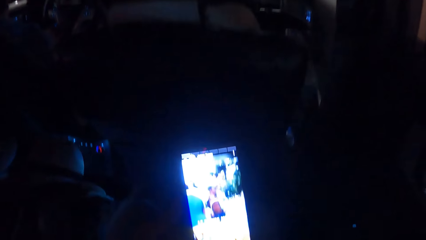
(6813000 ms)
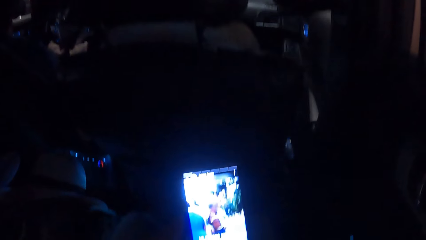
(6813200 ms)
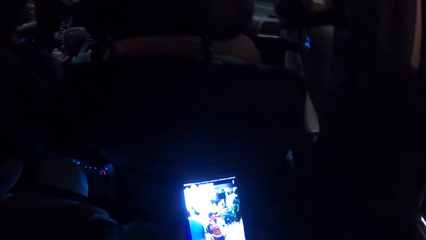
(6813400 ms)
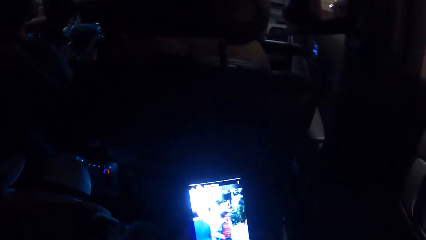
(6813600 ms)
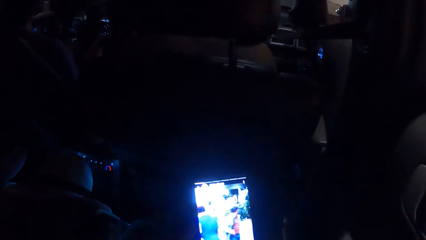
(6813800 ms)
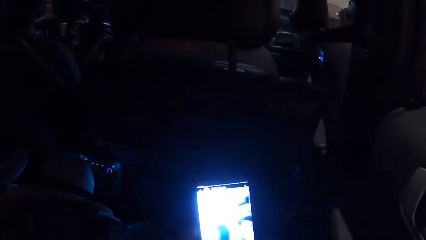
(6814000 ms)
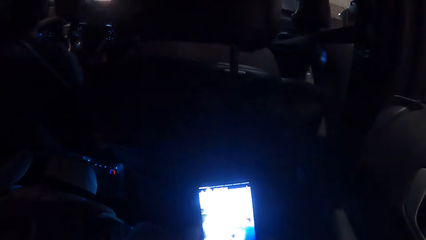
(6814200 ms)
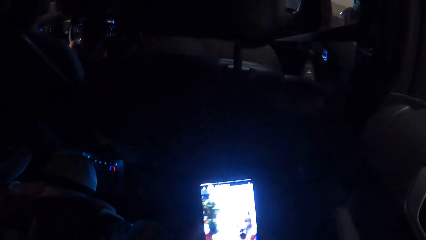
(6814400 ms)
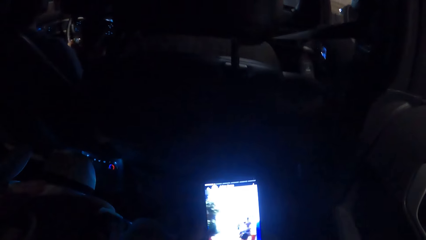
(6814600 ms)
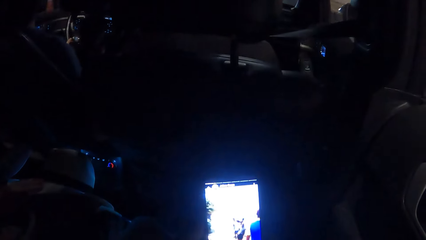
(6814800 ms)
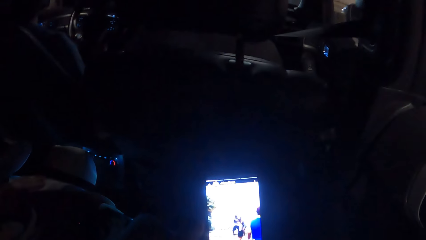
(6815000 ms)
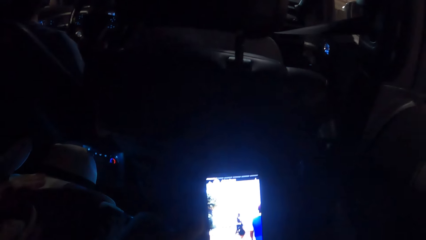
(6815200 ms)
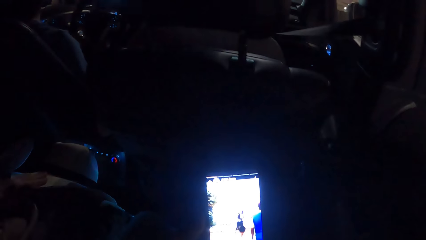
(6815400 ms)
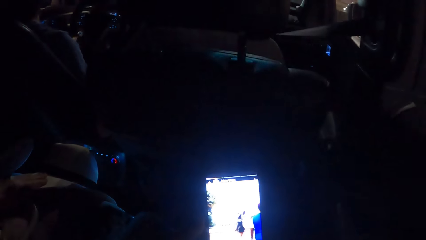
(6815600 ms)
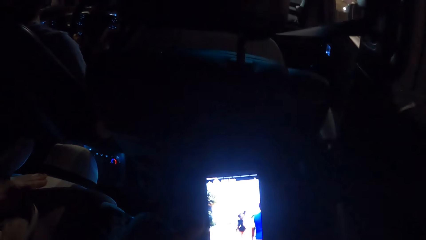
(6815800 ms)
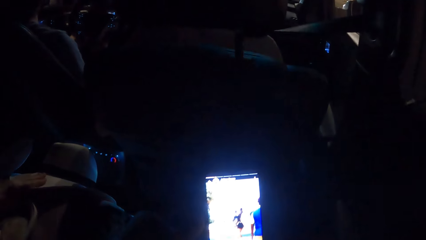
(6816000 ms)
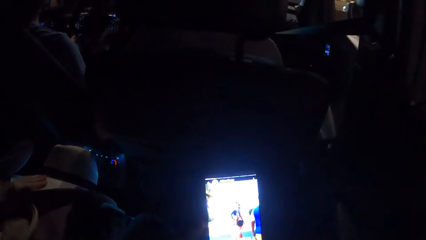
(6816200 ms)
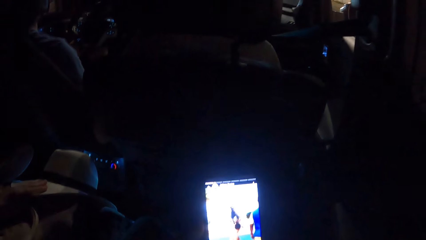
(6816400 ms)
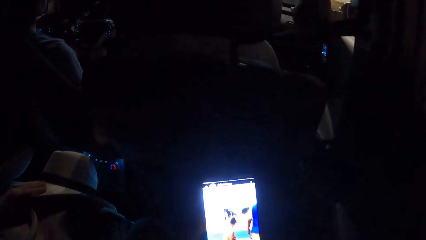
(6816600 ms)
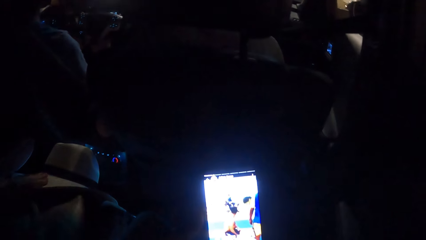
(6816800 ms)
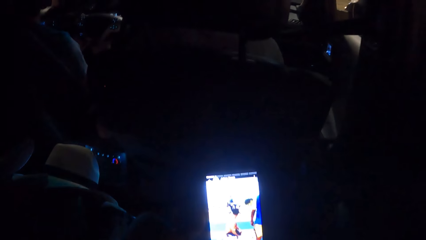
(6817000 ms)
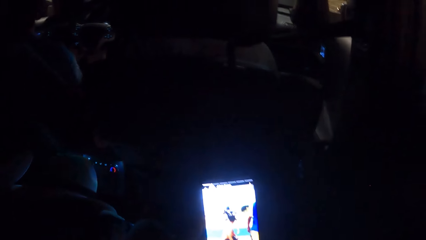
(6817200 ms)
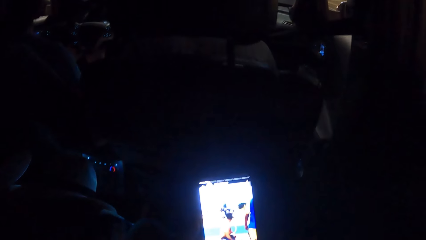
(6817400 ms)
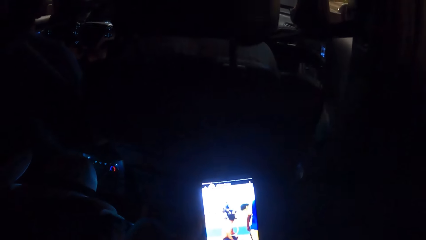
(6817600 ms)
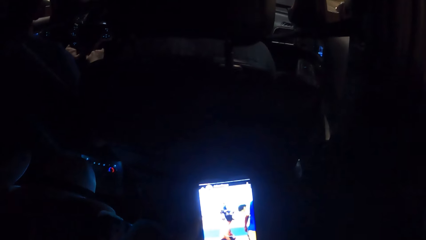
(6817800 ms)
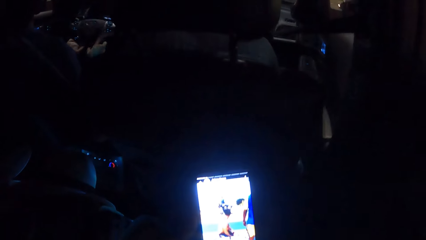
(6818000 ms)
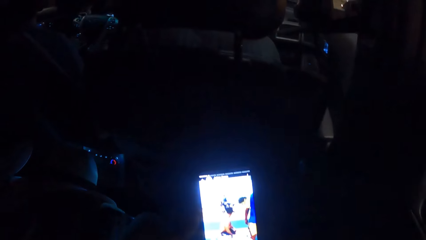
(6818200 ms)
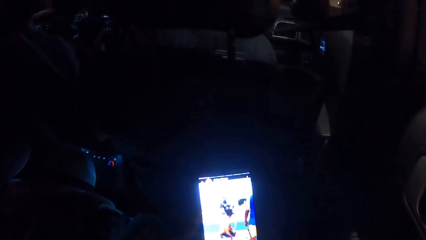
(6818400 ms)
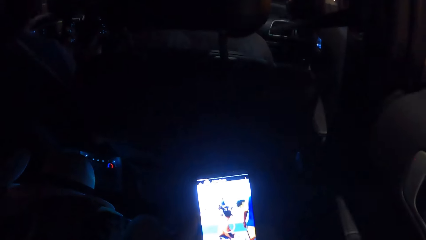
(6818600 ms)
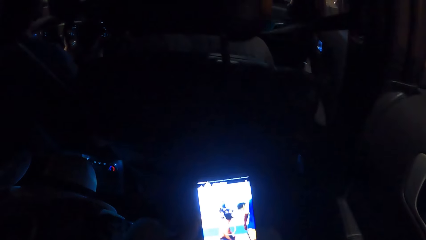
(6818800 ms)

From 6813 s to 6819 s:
The camera wearer looks at his phone.

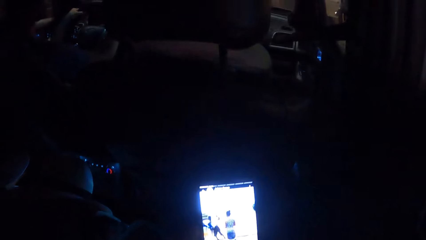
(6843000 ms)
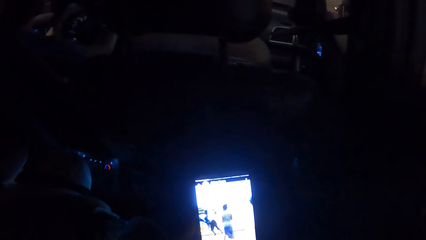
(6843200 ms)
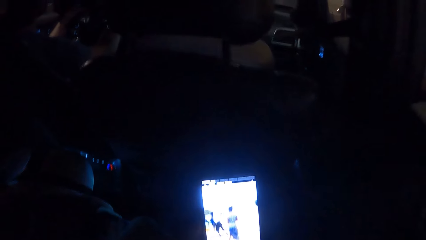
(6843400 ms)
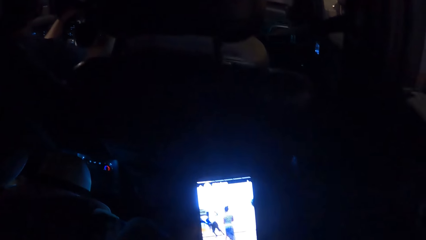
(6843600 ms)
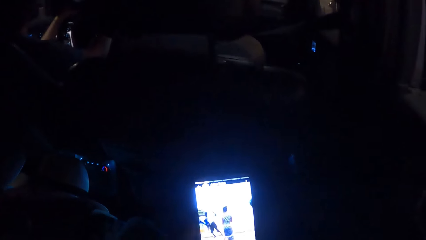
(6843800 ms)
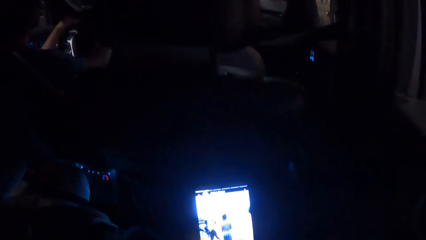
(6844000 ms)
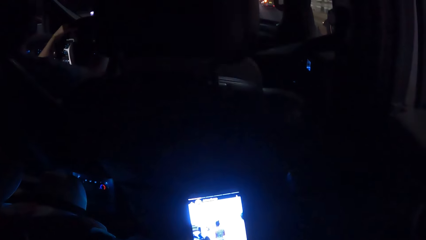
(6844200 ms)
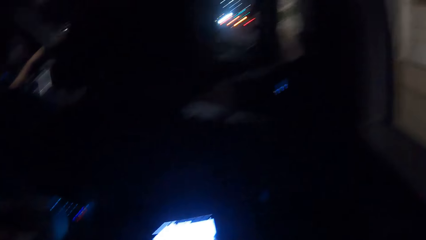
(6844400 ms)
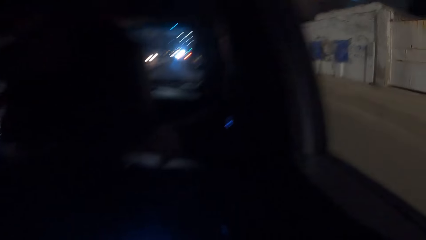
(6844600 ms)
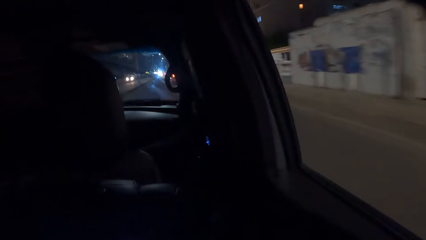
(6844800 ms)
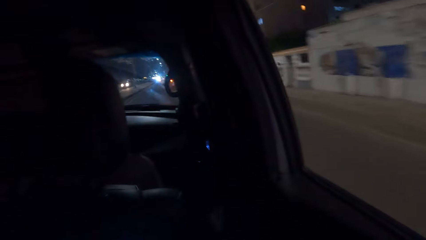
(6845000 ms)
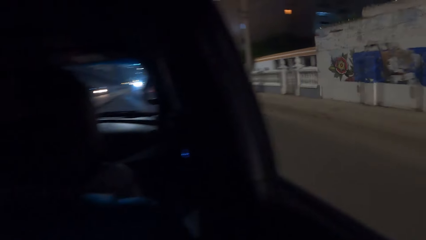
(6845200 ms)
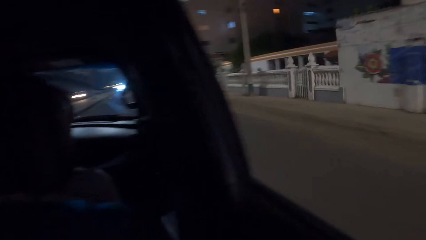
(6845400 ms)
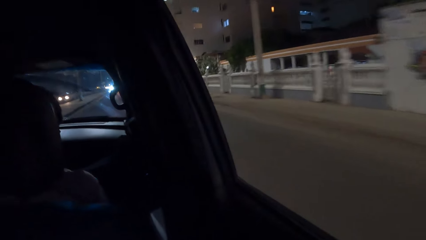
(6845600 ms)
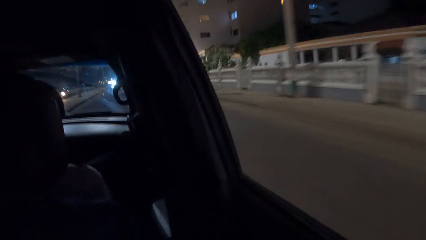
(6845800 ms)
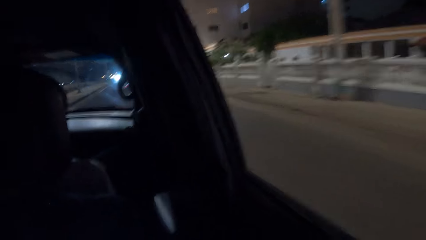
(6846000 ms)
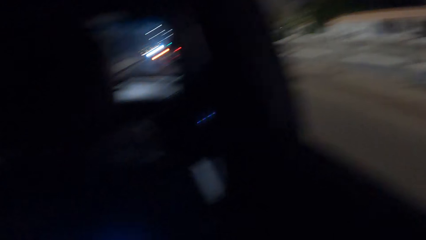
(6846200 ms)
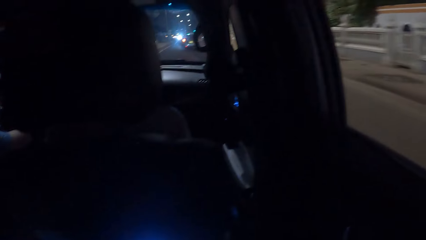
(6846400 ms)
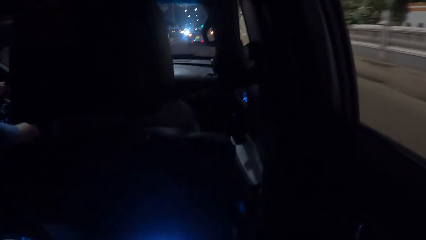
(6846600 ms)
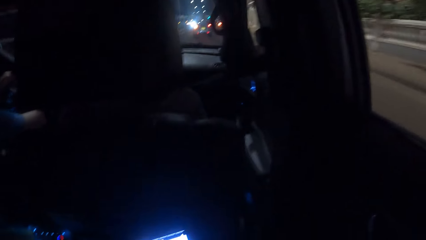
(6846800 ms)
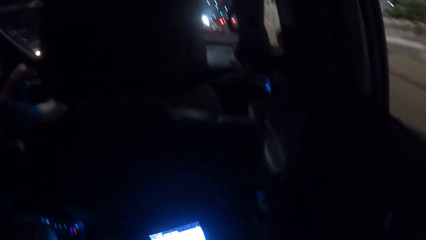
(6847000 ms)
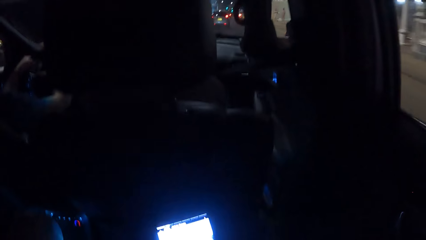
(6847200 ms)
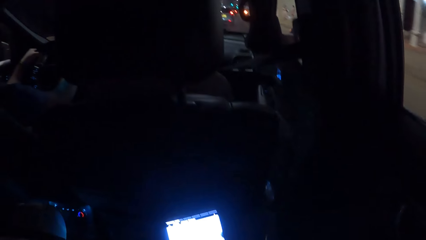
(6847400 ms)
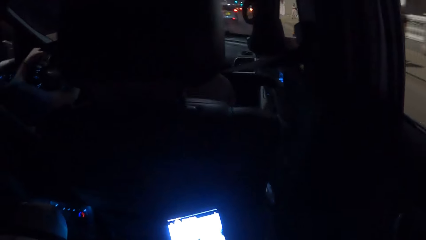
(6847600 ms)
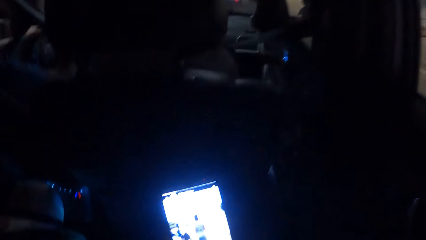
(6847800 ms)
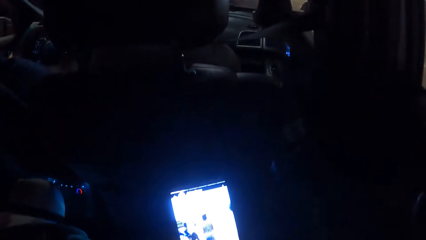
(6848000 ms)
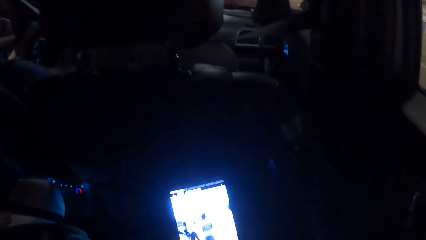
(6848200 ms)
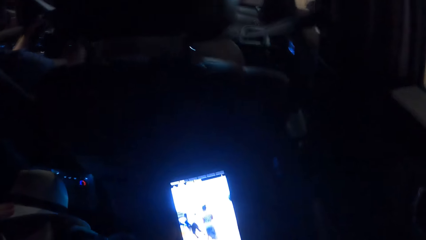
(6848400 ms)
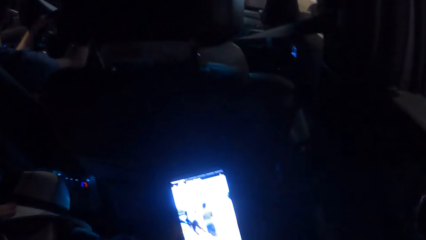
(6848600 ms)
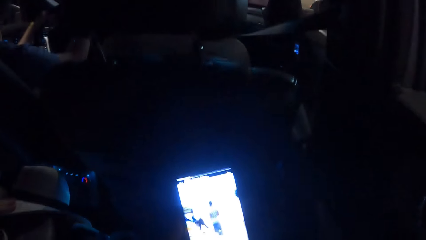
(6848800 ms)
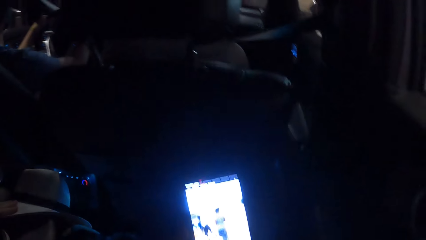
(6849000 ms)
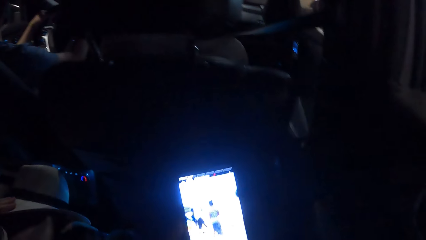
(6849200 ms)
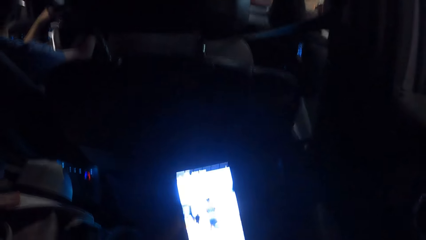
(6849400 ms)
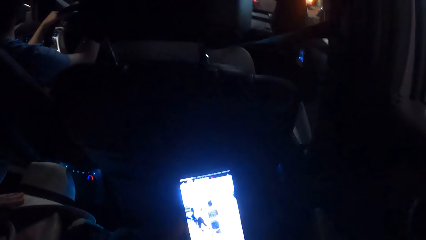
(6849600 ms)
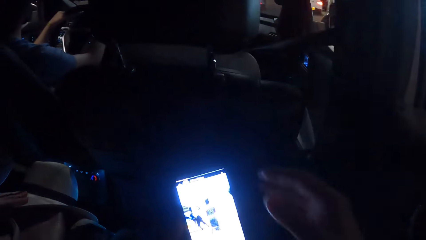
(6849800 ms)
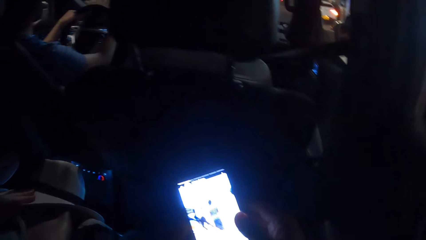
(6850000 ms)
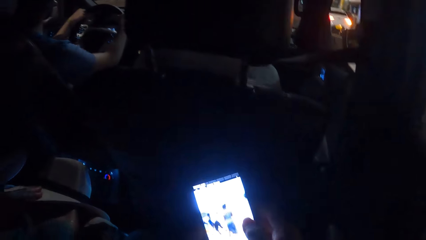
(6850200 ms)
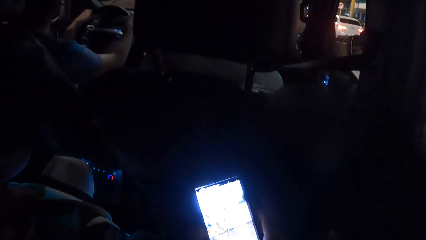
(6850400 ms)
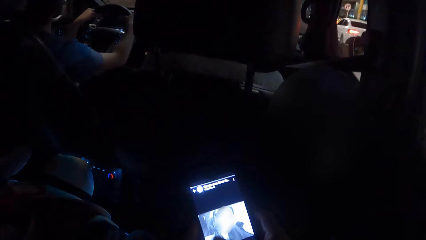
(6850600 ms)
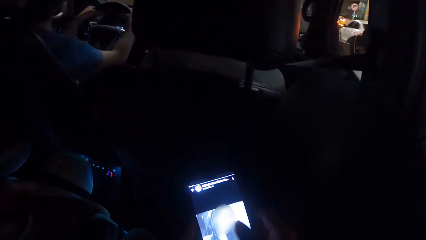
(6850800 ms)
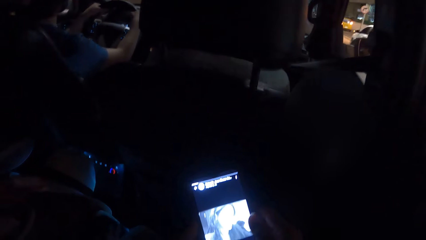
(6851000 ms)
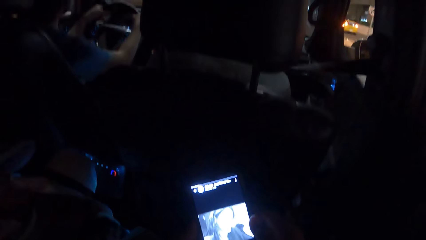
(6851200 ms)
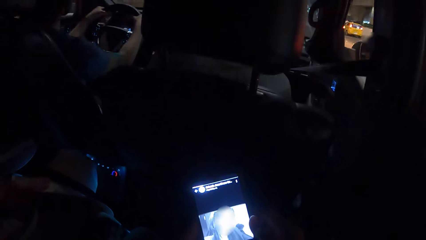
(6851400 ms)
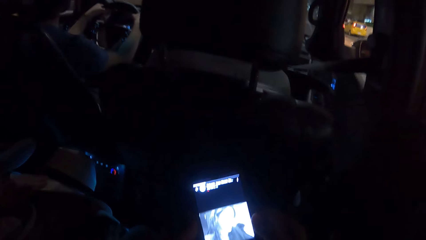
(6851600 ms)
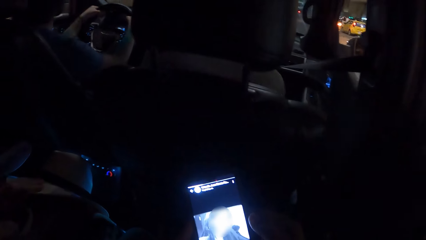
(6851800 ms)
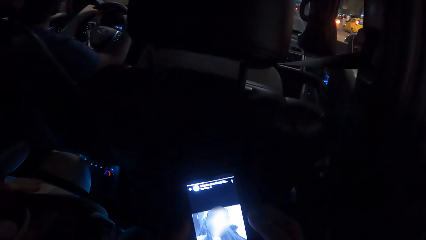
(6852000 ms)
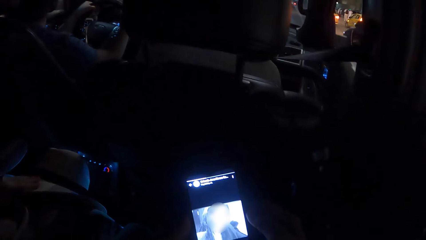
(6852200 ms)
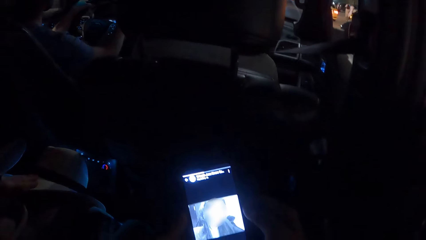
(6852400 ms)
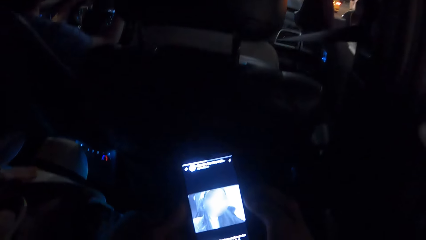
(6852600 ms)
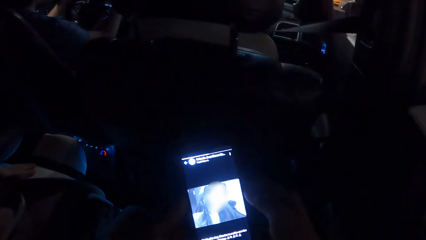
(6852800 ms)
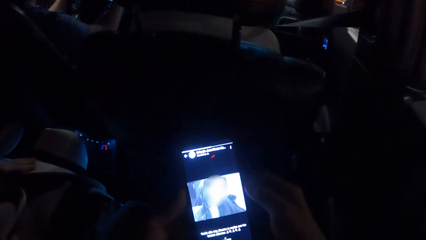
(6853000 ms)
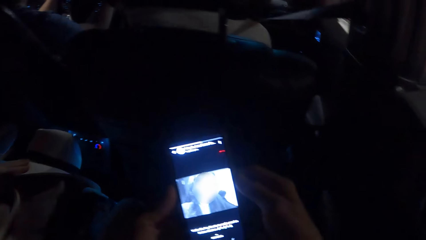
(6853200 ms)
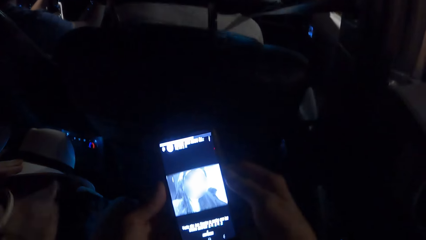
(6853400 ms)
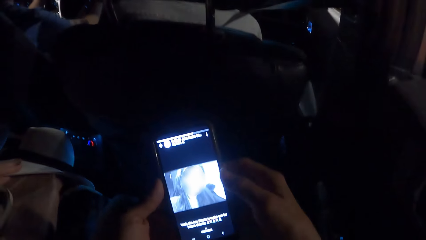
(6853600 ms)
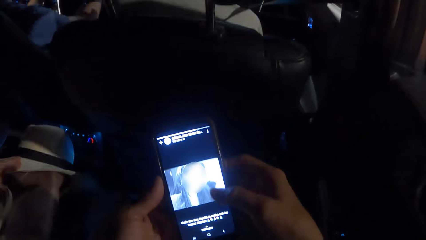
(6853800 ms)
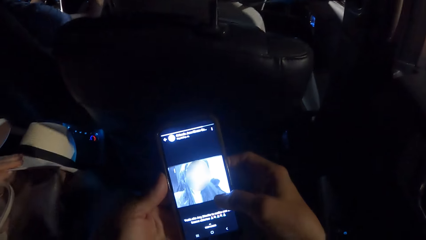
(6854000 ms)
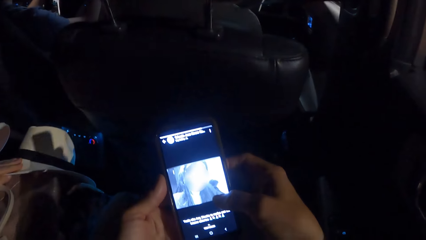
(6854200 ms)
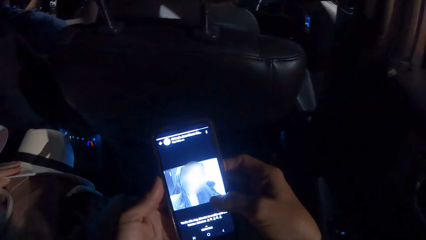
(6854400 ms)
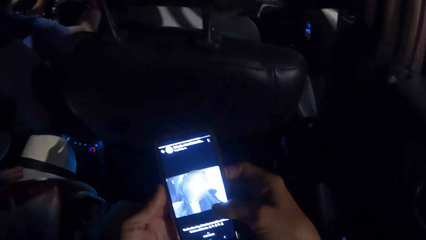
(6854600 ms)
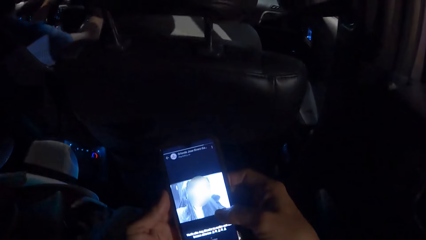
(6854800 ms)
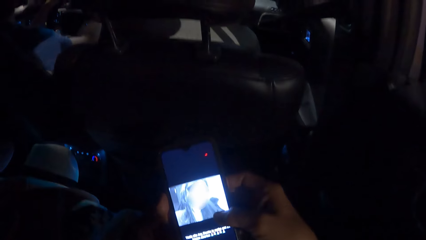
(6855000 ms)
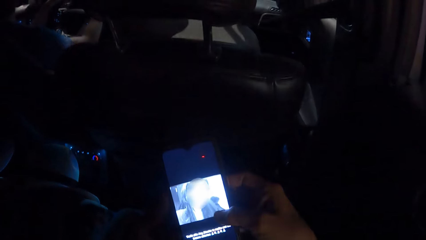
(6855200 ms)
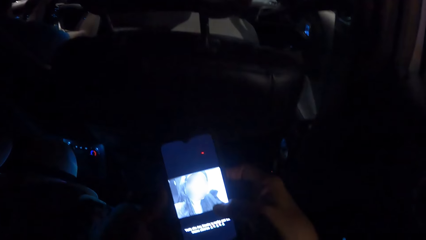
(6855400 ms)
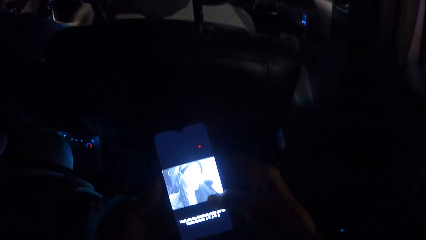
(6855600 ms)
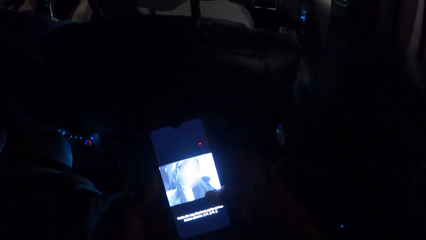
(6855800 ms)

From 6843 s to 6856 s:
The camera wearer looks across the road. He looks at his phone and operates the phone.
